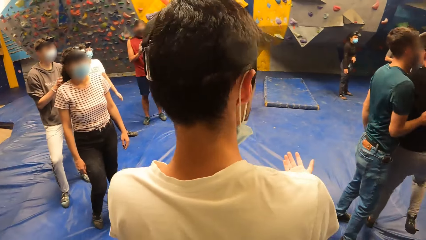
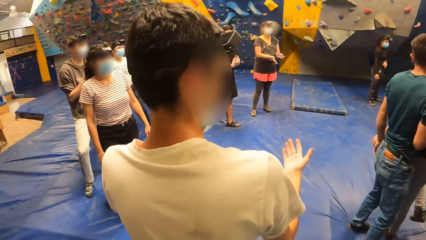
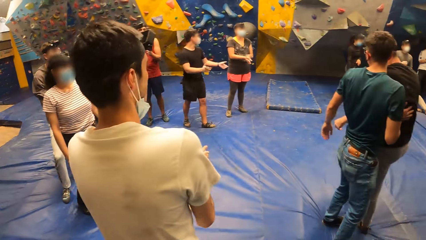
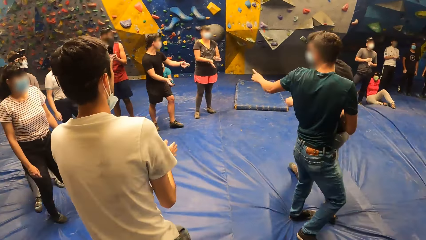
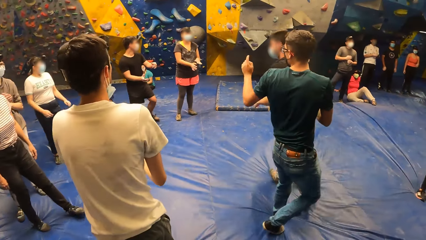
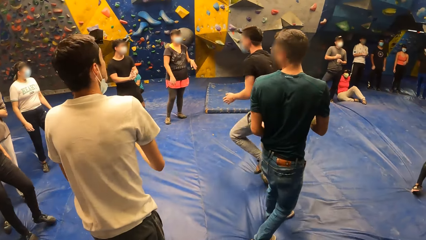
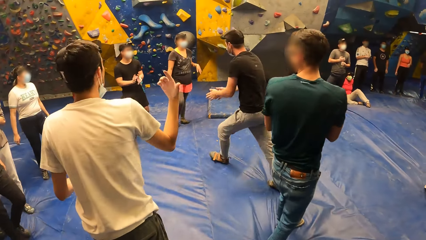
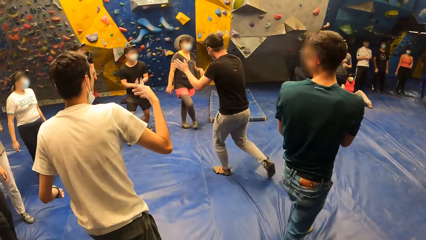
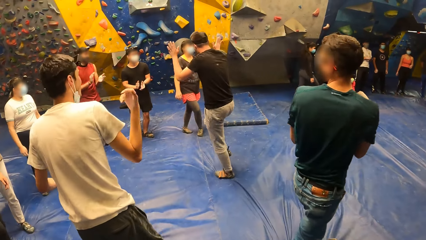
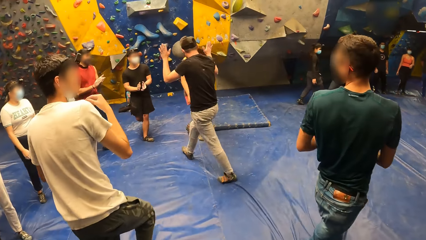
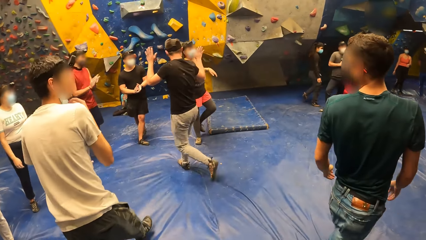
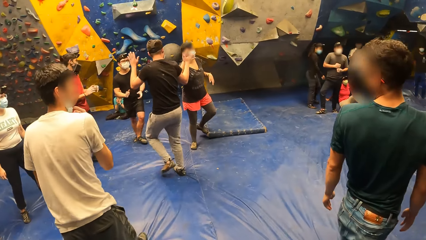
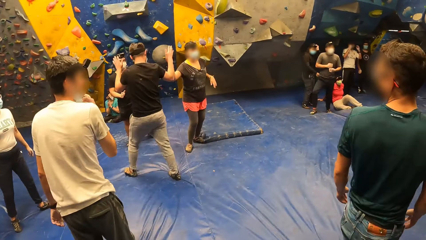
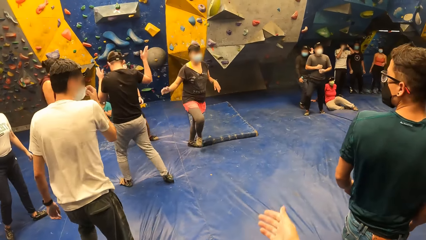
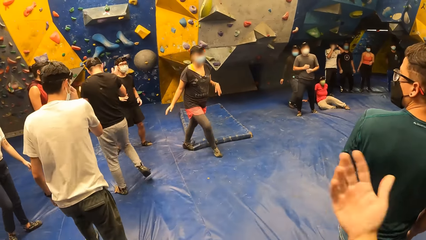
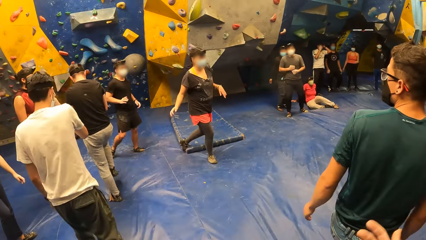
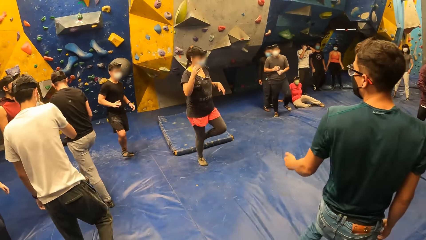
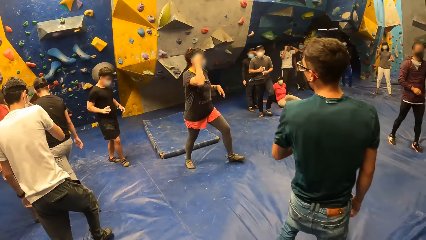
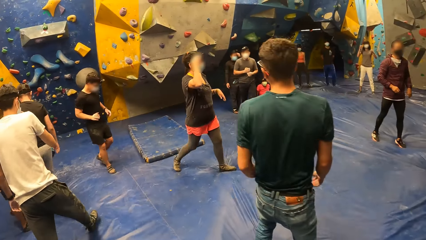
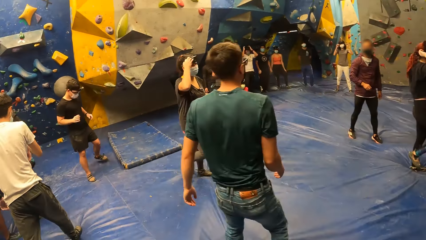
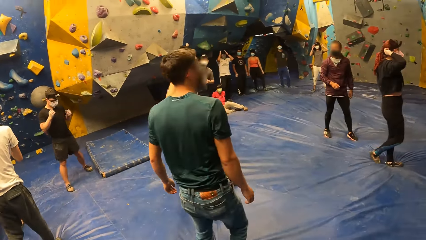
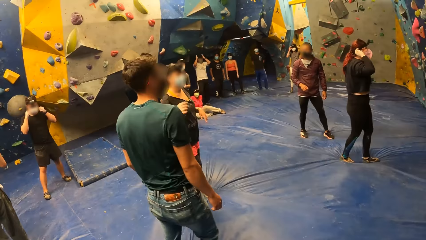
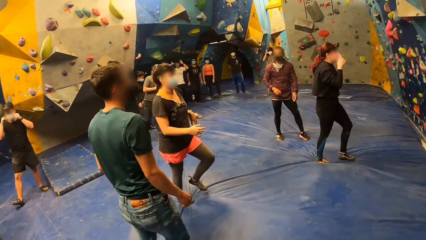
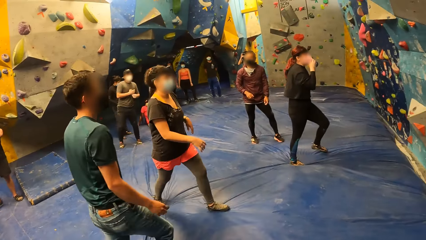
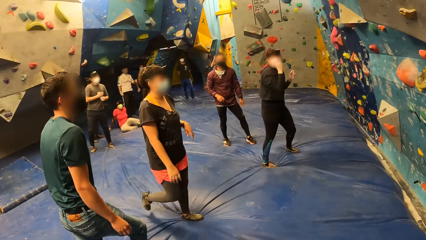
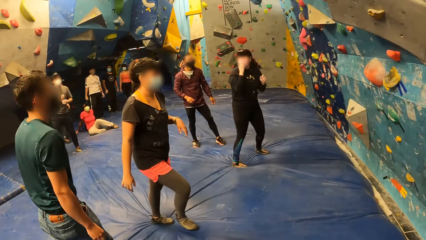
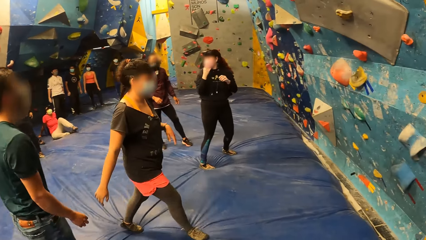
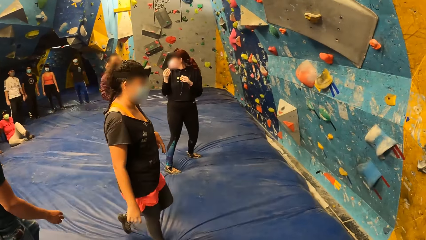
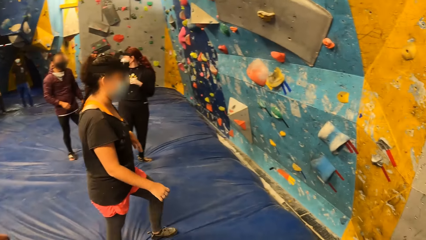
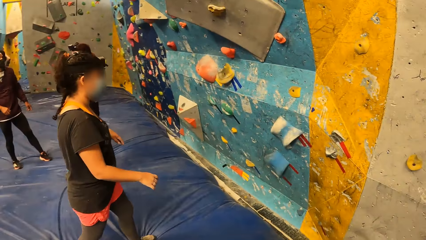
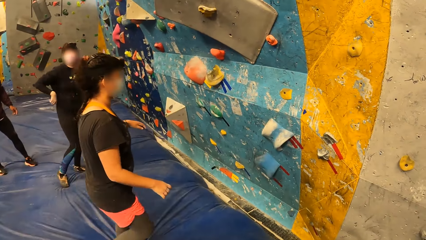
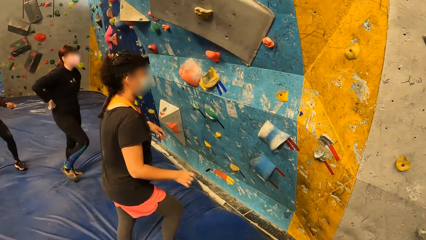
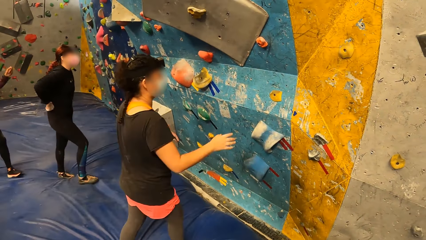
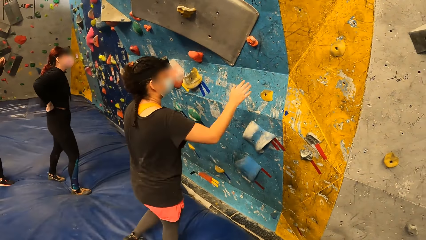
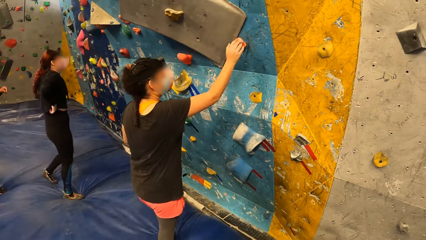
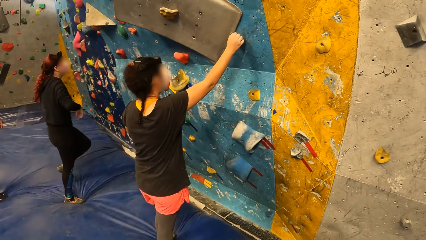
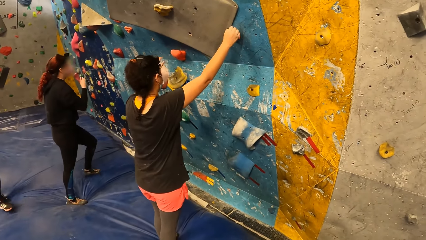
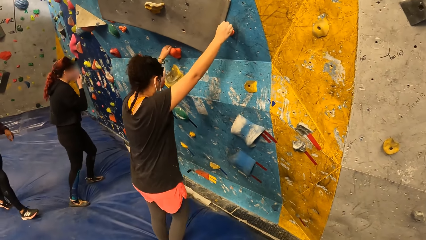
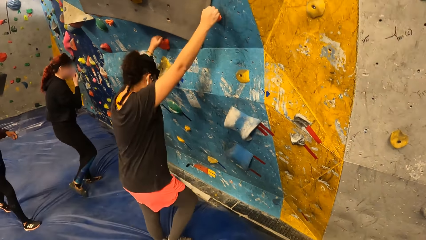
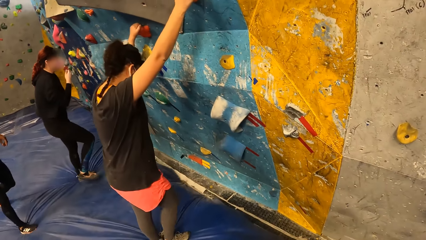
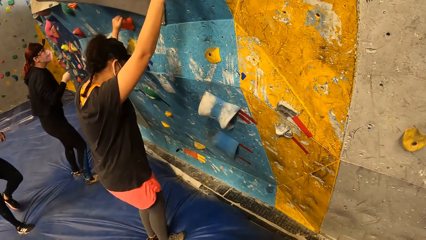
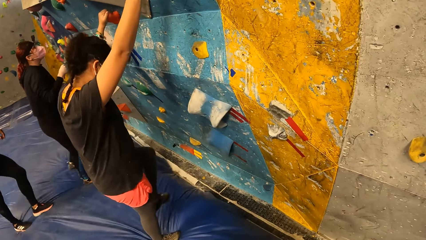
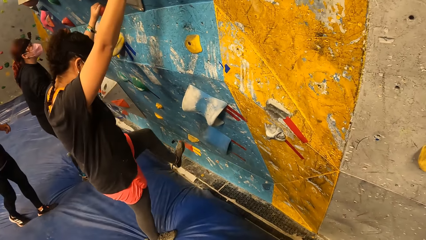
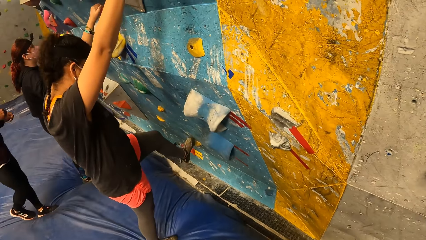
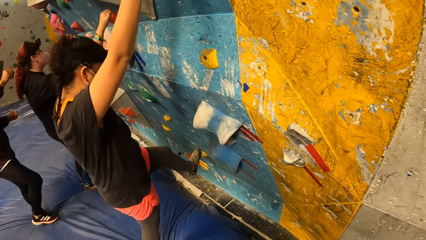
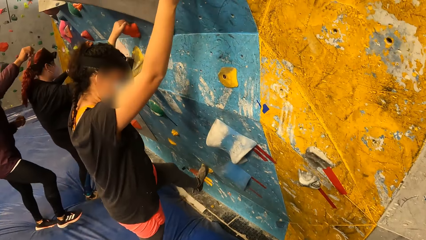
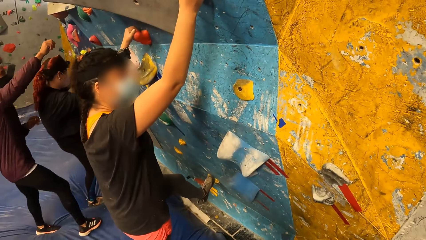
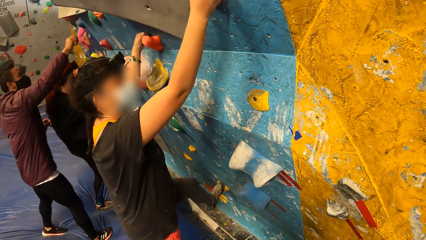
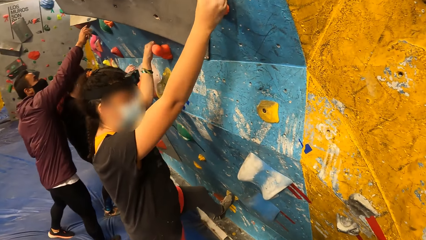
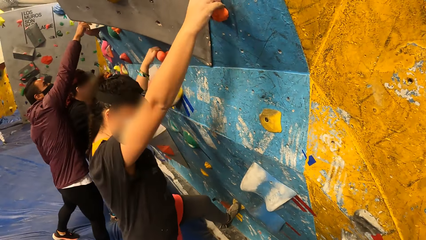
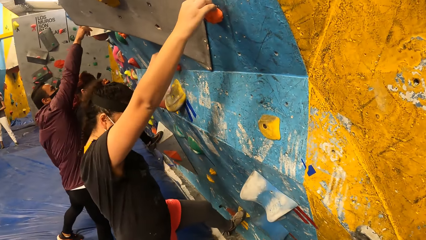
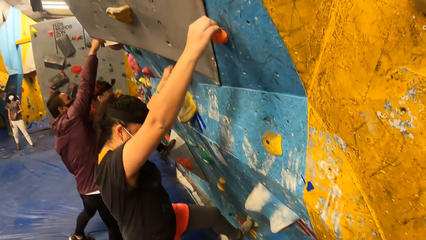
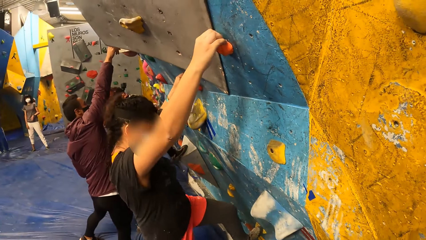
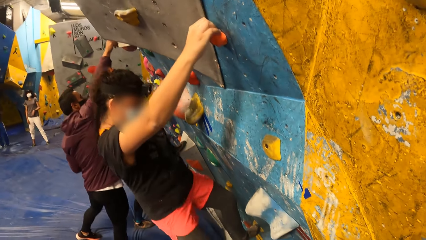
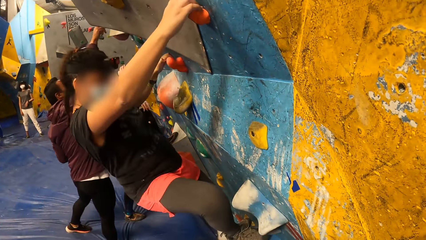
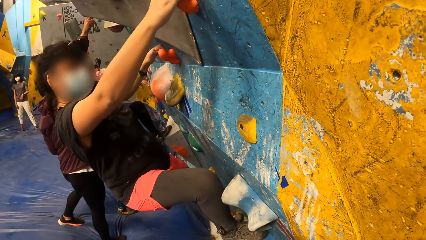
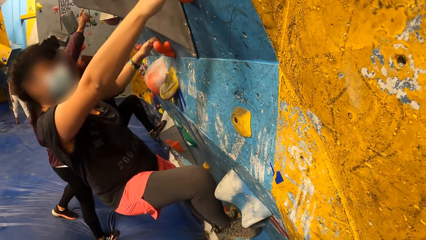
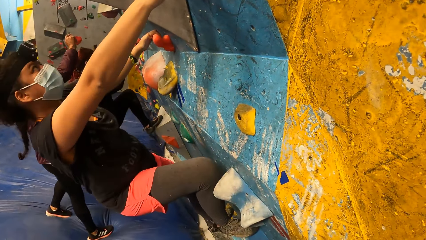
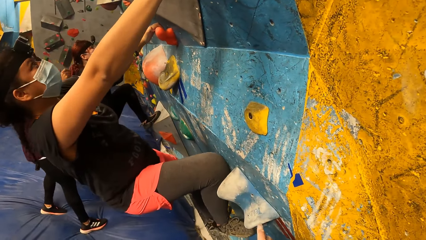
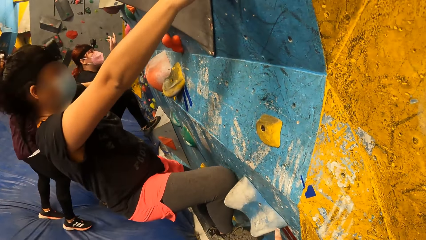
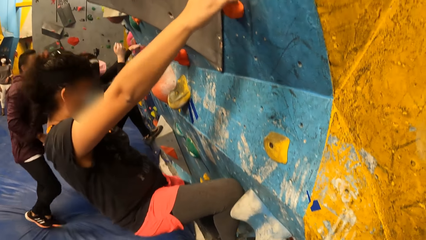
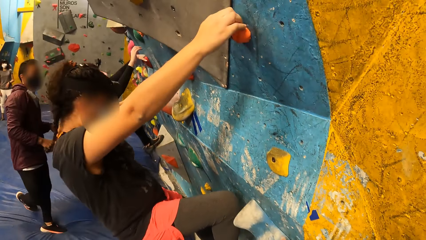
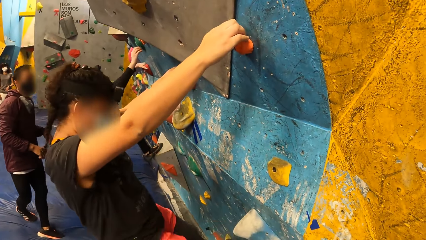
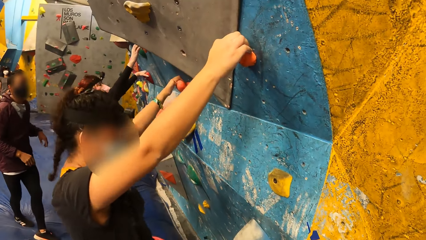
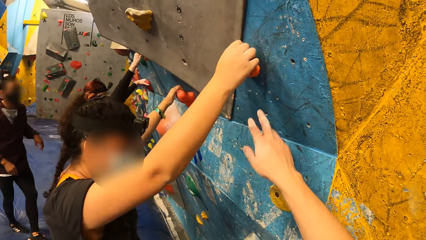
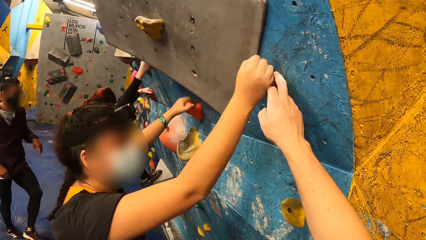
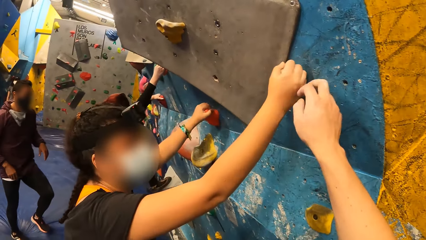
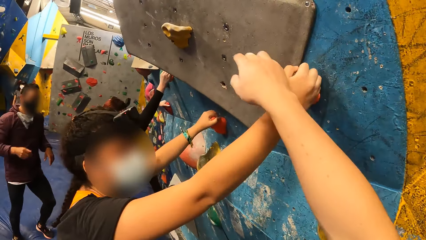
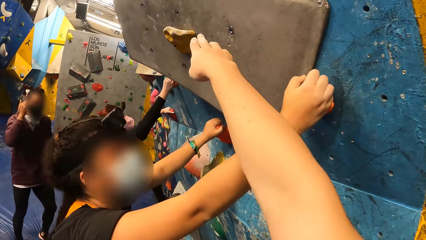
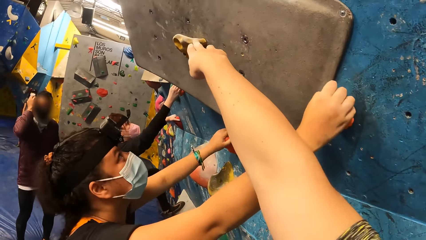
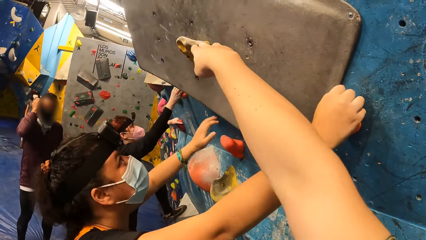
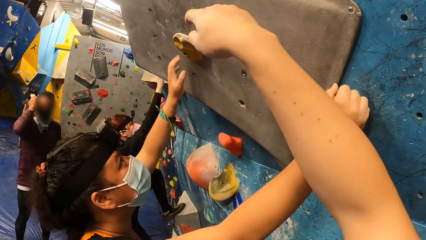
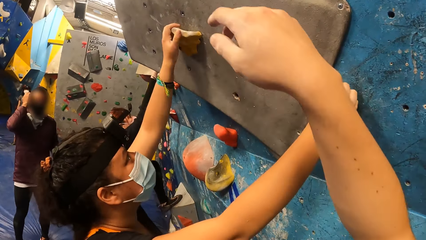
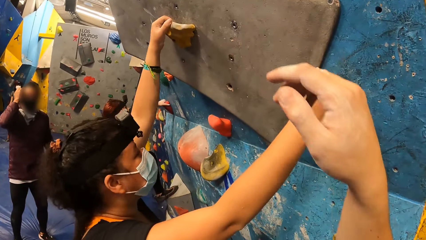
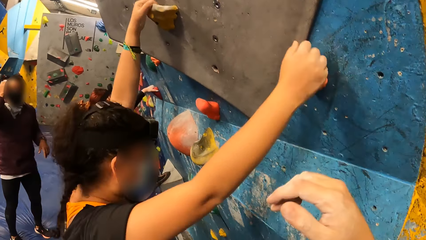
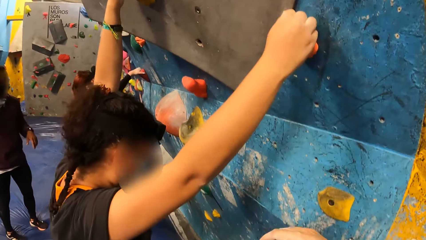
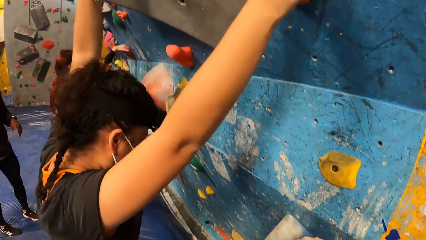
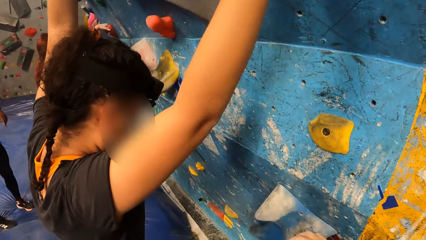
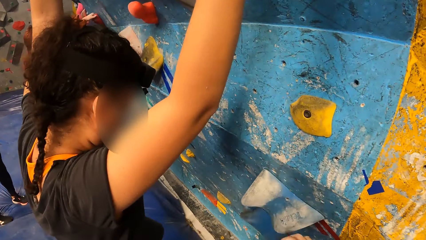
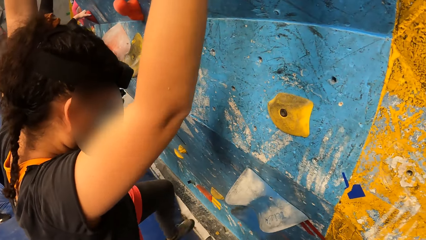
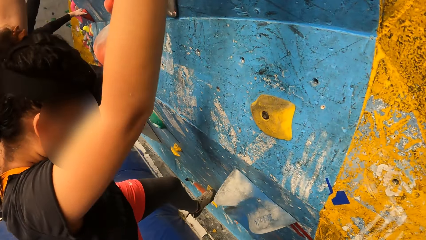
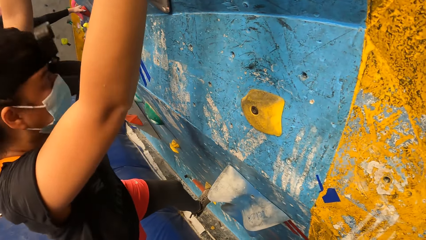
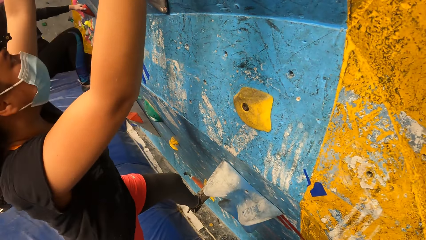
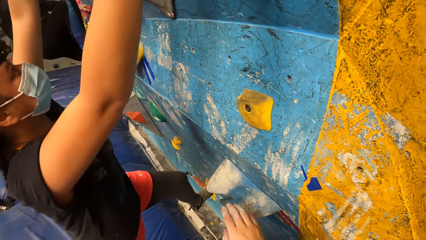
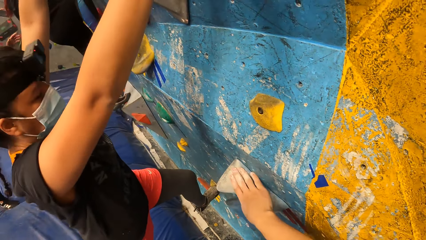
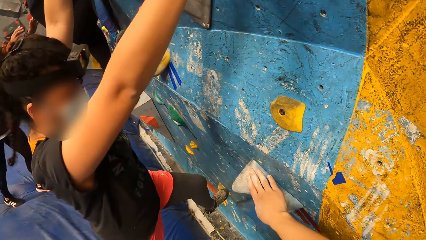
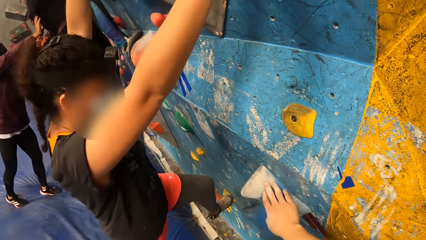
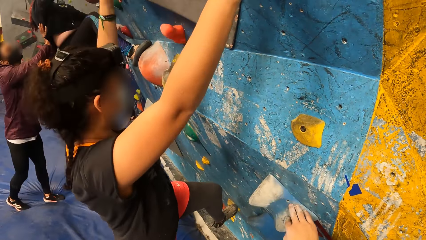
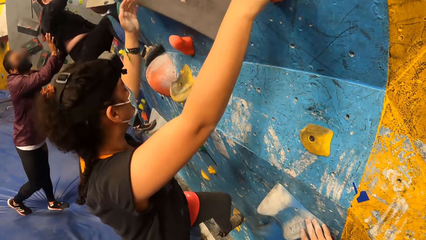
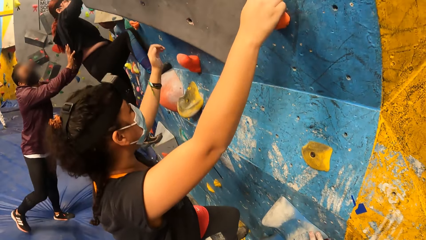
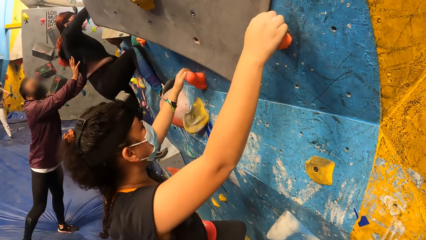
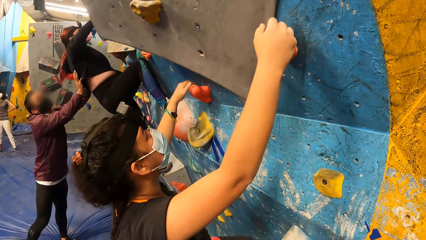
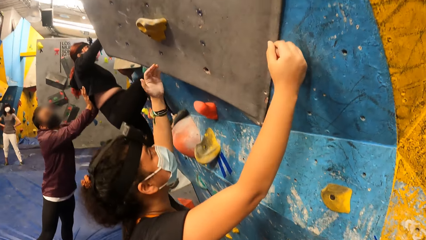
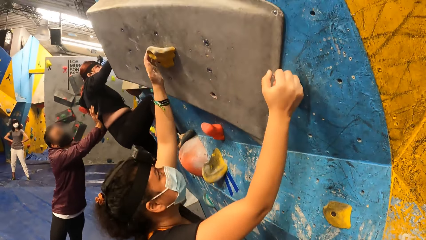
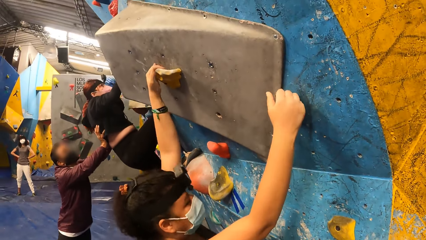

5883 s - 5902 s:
A man walks around. A woman claps hands. Another woman moves around. Another man walks around. Another man looks around. The second man claps hands. Another woman looks around. Another man looks around. The first woman moves around. The second man uses gestures. The first woman greets the first man. The second man adjusts a face mask. The first man greets the first woman. The camera wearer moves his hand. The first woman walks around. The camera wearer looks around. The first woman touches her head. The first woman climbs on the wall. The camera wearer uses gestures and looks around. Another woman climbs the wall. The first woman looks around. The camera wearer interacts with the first woman. He moves his hand. The first woman climbs on the wall. The camera wearer looks around. He touches the wall with his right hand. He holds a boulder stone. Another man interacts with the other woman. The camera wearer looks around.
